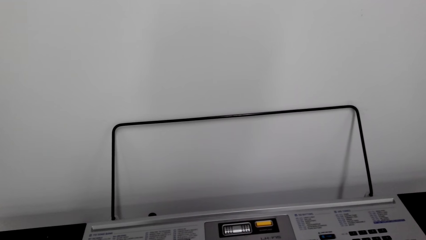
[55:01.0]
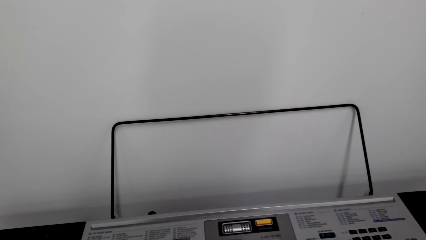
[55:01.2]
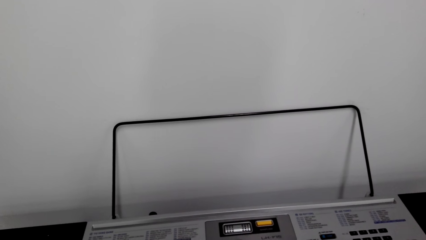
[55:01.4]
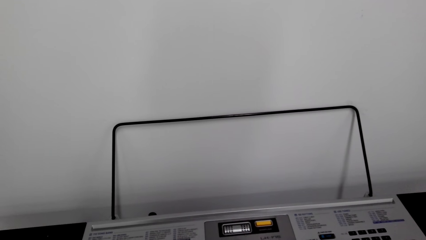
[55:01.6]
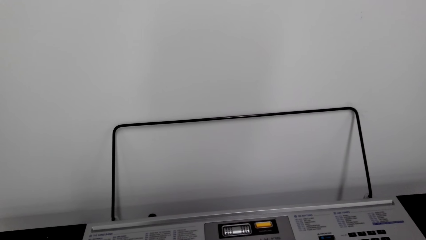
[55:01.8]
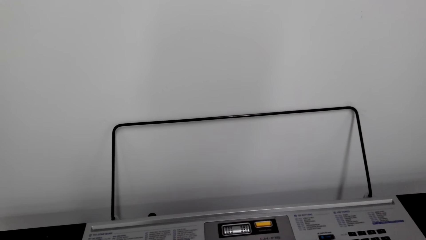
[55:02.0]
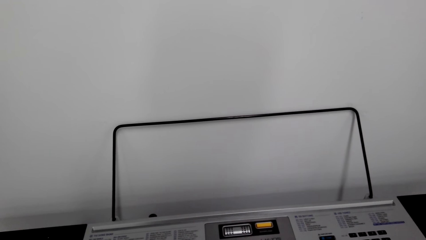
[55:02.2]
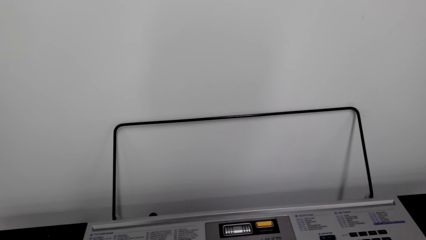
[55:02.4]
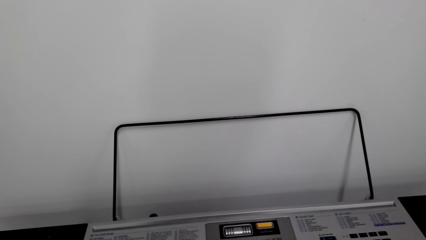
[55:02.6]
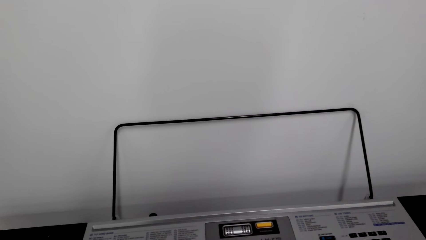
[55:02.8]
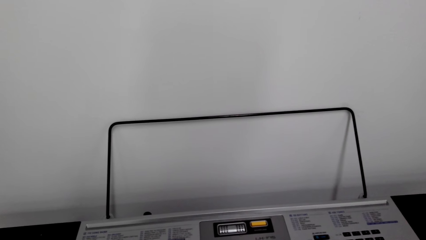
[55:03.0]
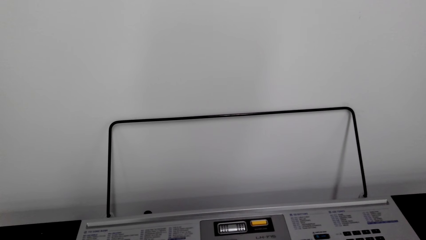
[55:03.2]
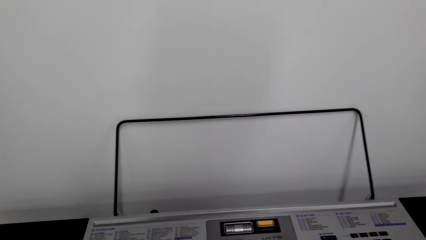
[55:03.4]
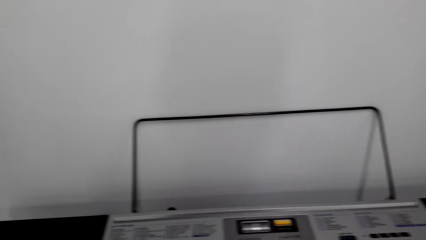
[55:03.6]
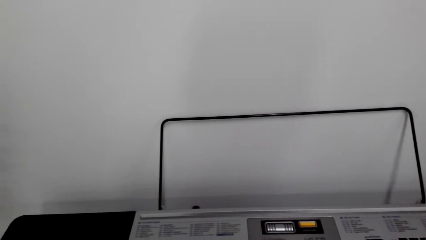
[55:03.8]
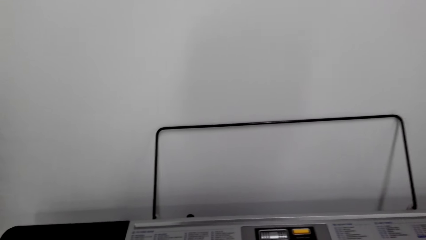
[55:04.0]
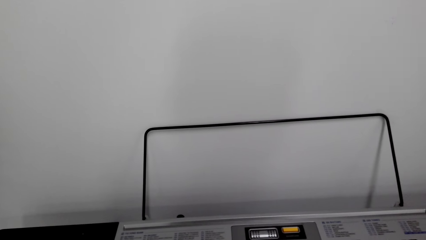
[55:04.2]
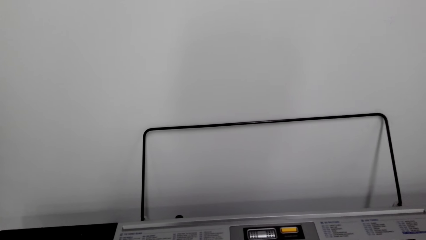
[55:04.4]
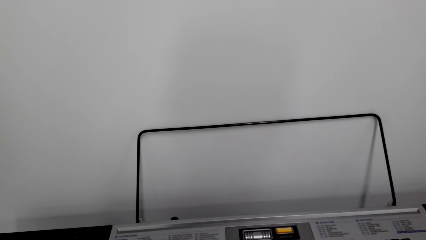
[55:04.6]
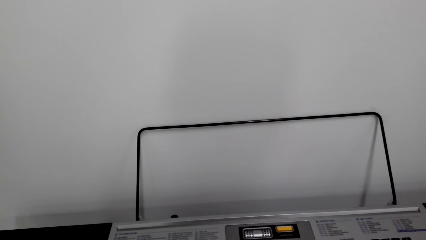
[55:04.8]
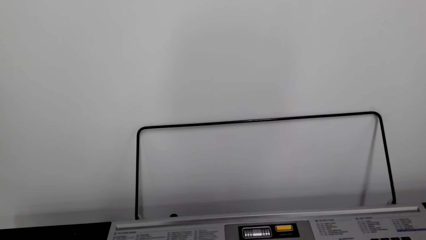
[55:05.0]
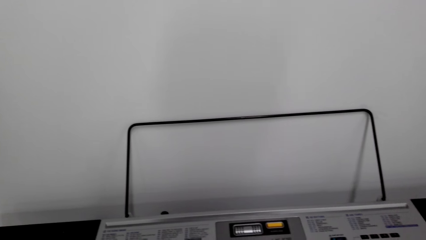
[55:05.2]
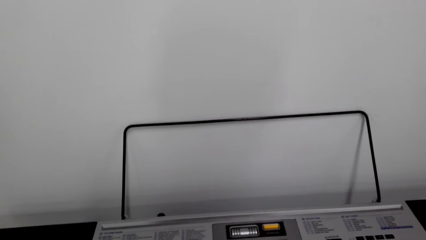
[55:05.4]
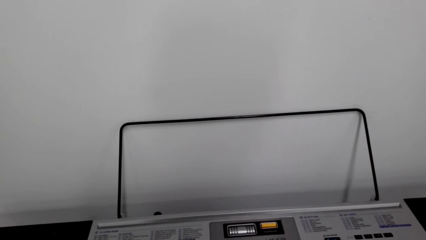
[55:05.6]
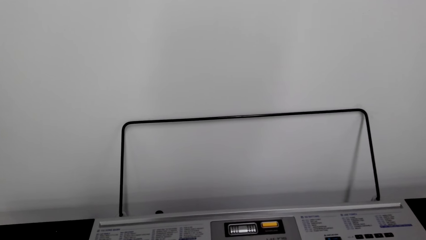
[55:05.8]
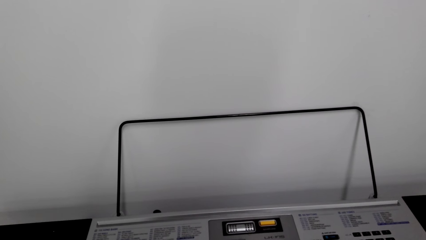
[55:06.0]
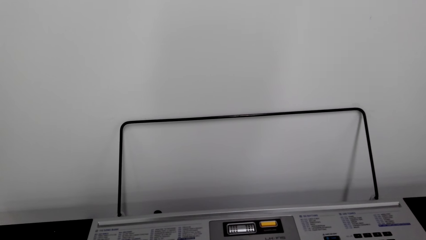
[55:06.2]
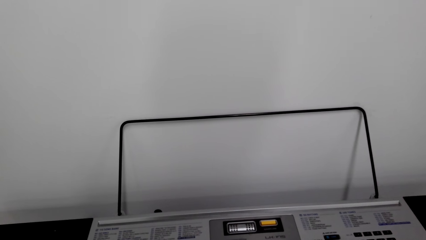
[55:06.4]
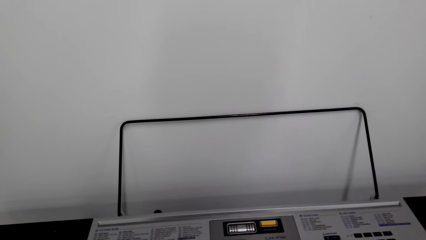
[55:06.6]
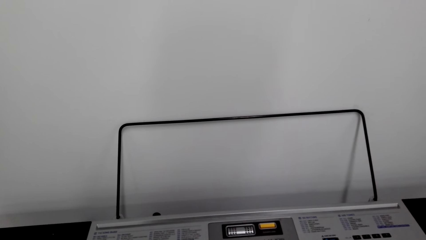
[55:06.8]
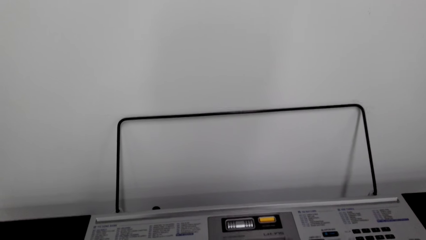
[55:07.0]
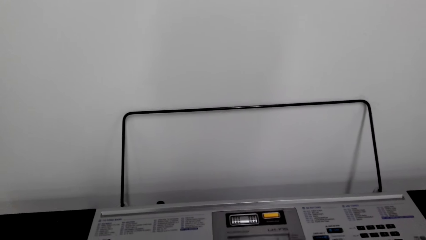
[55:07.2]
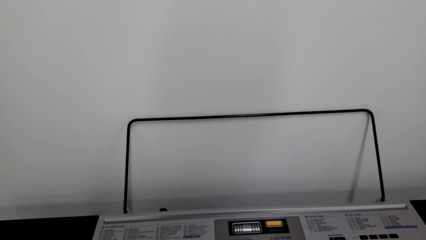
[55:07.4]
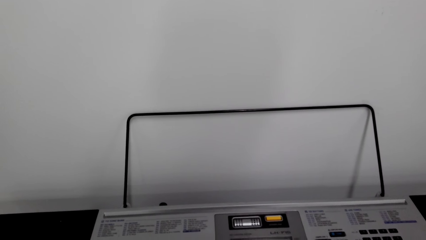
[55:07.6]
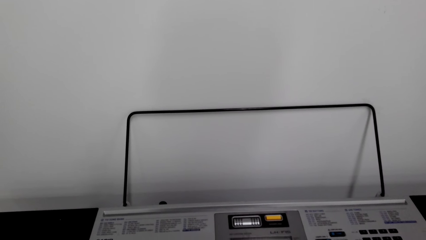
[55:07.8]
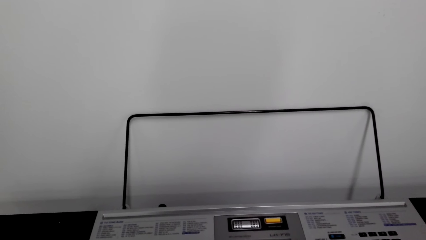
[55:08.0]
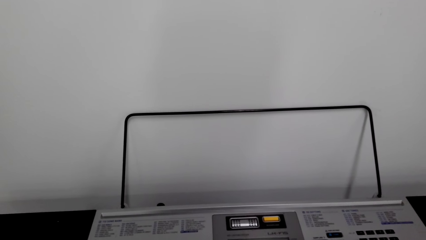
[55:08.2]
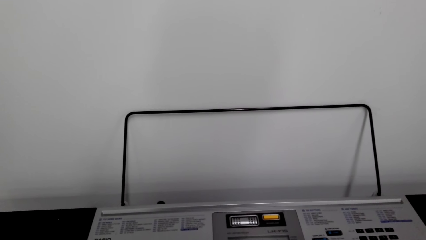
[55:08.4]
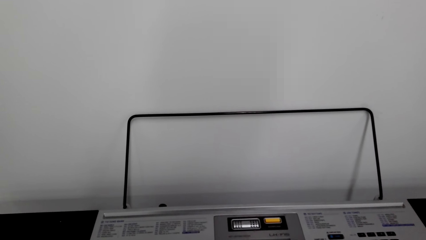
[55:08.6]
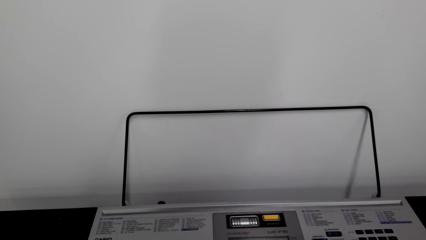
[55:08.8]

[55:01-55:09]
The camera wearer plays the keyboard or piano.

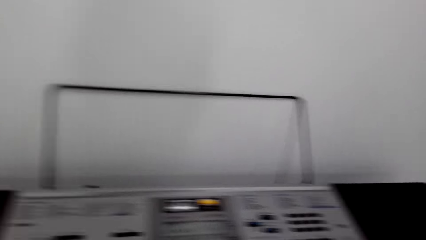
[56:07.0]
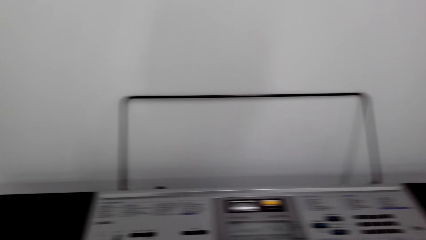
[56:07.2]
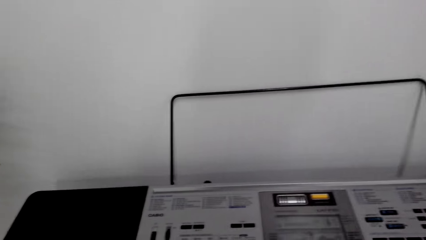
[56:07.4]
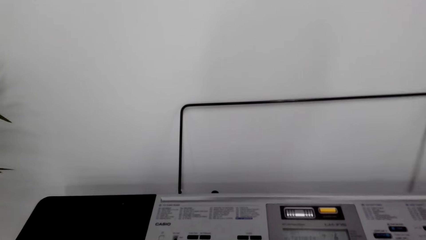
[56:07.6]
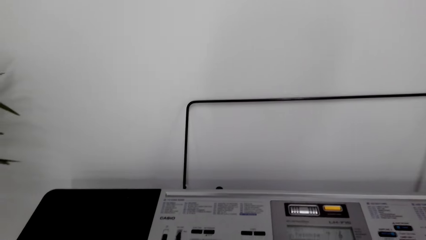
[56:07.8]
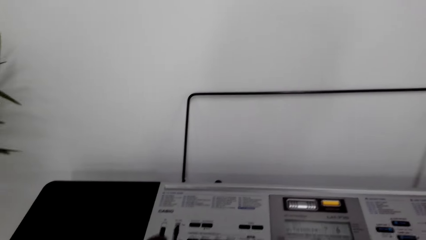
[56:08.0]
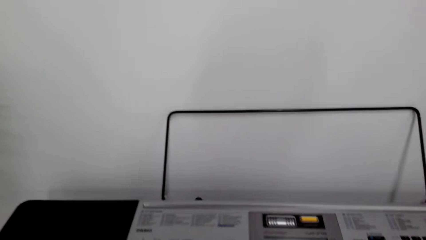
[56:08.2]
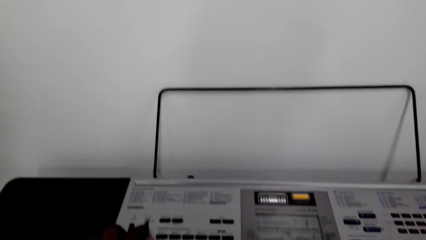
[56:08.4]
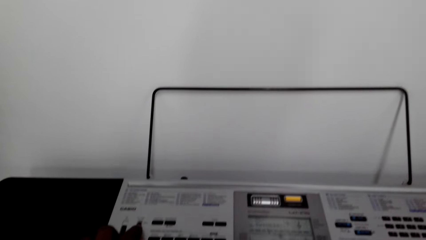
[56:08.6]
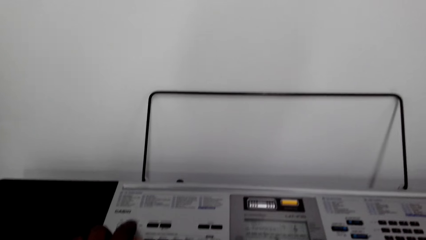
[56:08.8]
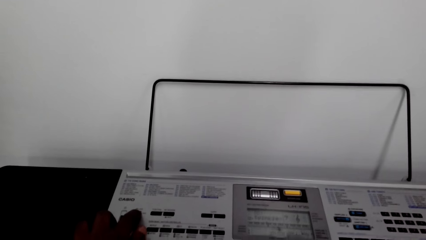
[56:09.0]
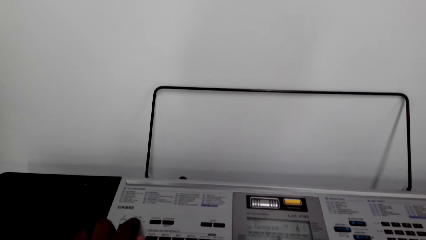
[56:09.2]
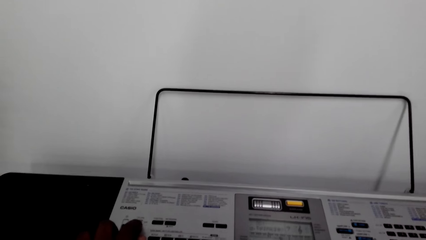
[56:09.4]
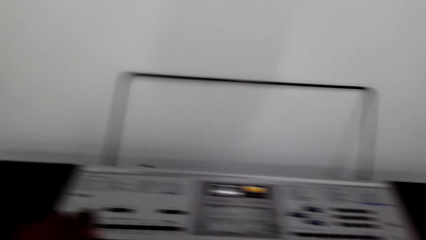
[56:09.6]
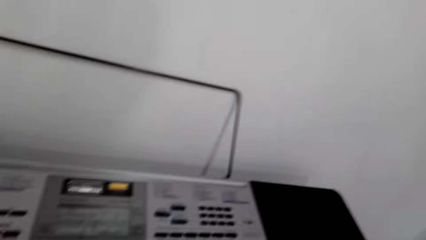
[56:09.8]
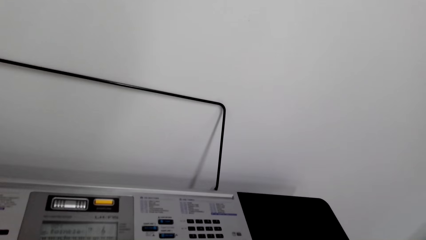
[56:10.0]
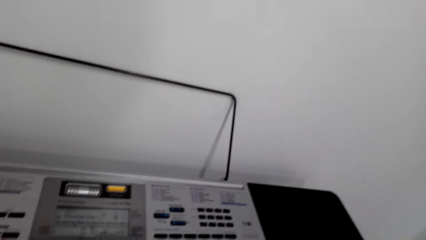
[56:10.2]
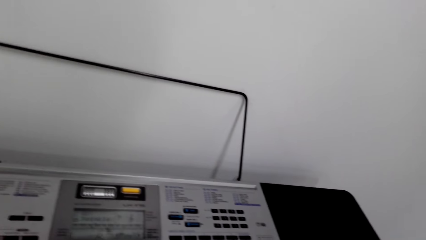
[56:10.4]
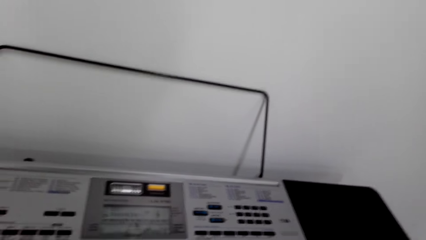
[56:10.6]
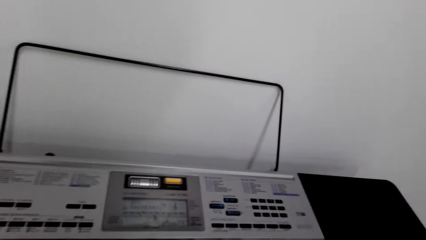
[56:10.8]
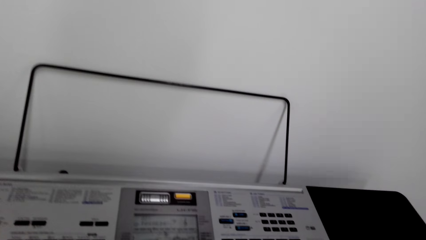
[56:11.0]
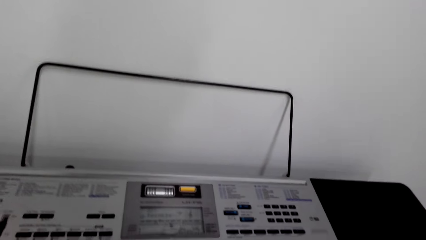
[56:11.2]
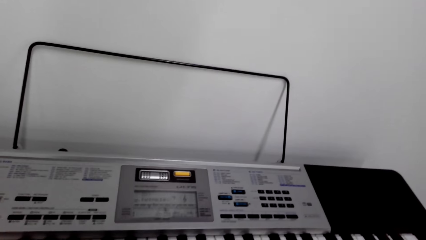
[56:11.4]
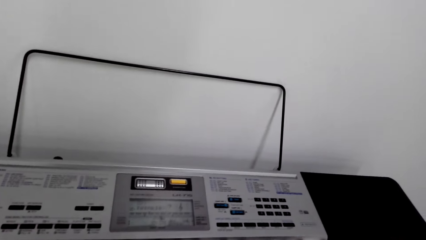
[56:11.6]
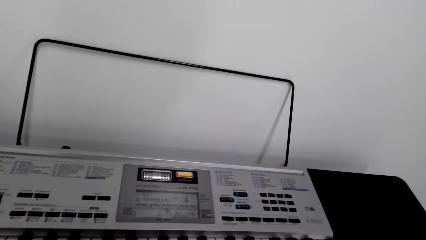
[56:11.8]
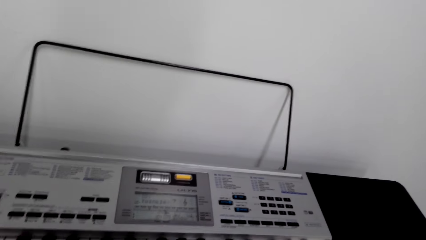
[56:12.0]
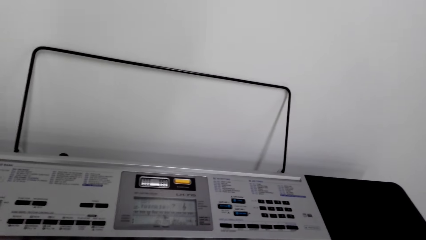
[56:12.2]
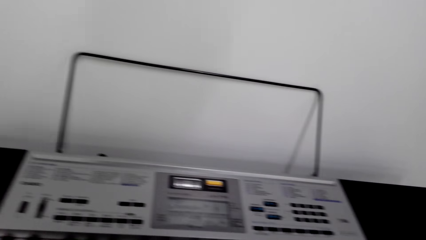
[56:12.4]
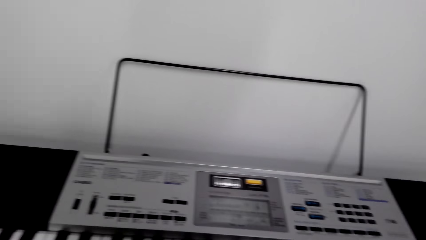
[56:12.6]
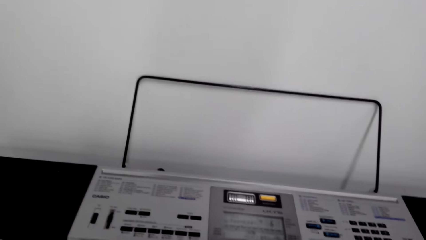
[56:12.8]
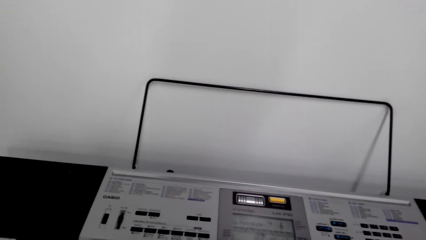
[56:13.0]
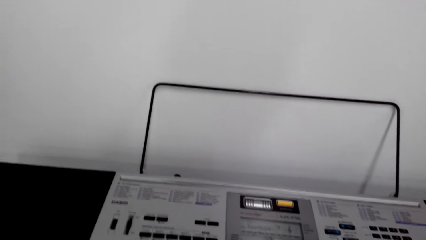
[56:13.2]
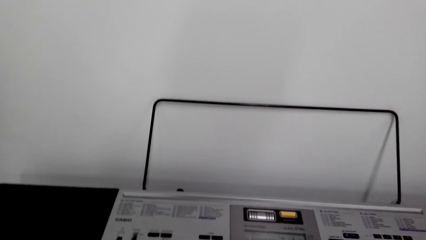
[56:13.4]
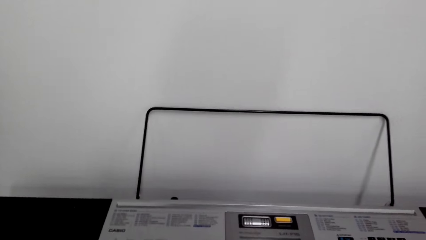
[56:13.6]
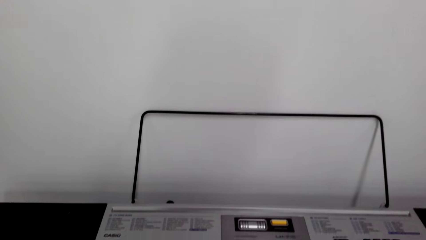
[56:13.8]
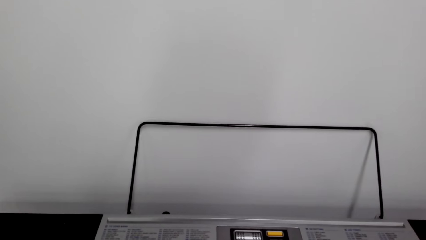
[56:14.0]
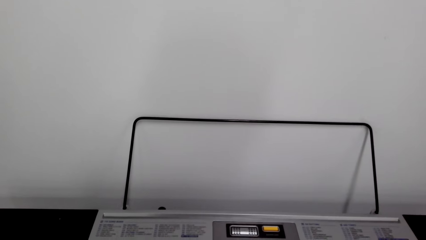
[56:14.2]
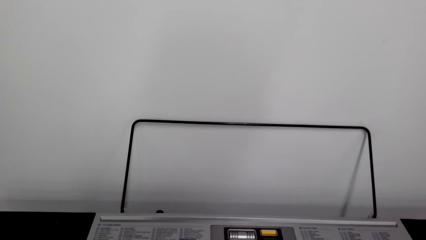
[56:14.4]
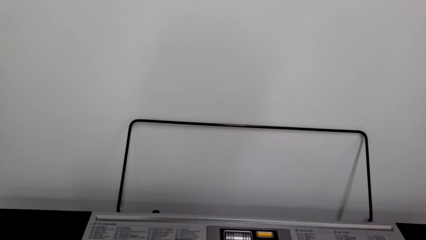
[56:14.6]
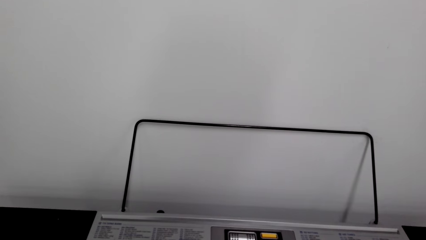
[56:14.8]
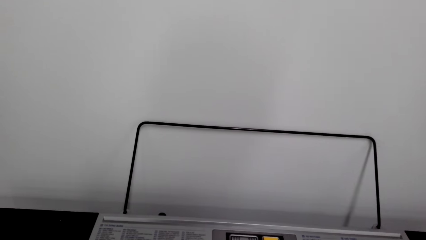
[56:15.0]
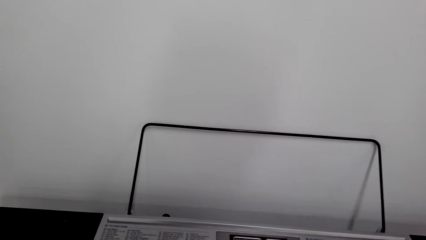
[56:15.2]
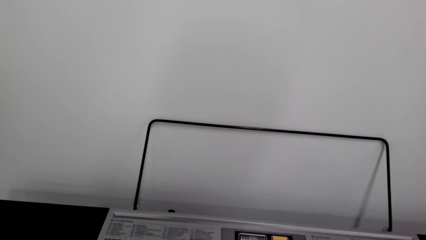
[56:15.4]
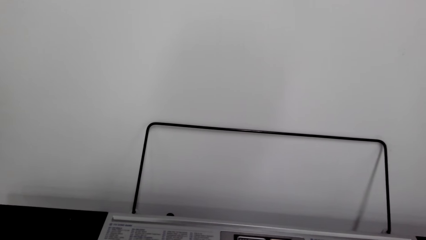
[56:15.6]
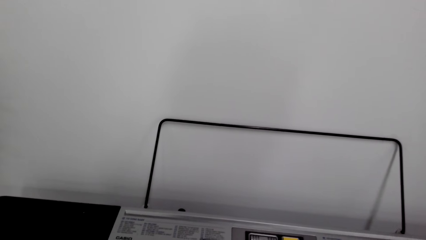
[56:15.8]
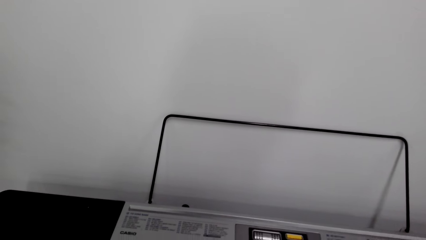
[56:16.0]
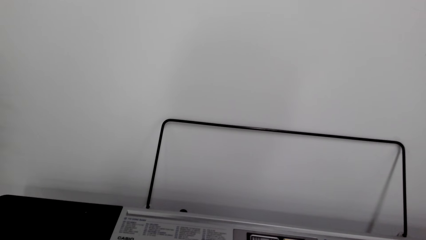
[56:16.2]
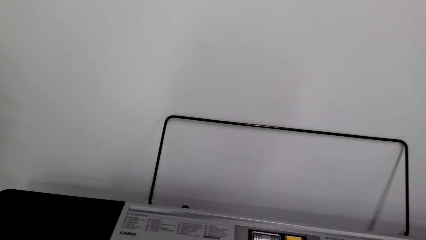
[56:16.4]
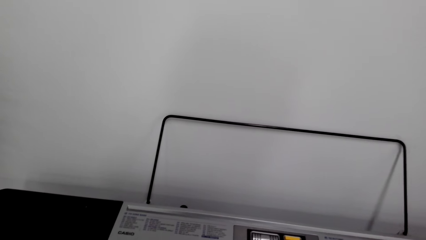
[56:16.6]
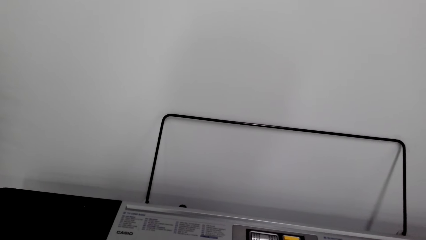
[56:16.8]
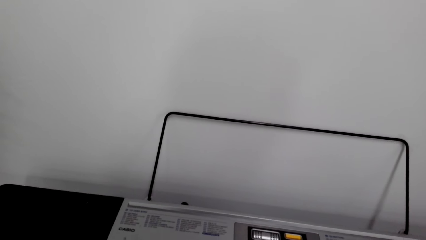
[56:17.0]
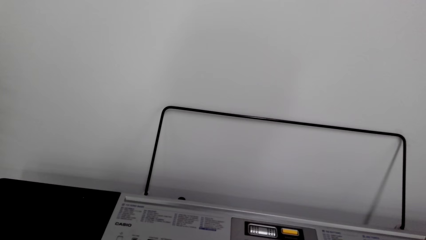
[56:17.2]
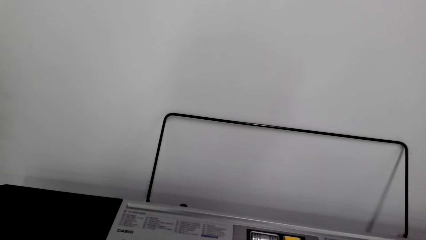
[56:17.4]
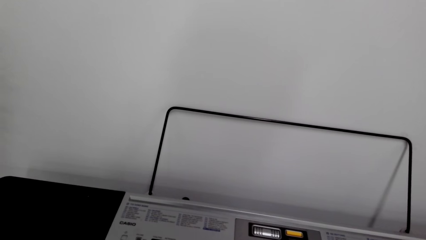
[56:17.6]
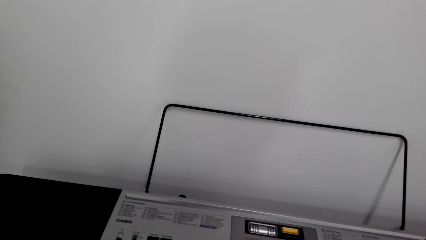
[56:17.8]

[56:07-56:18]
The camera wearer presses a button on the piano. They play the piano.
